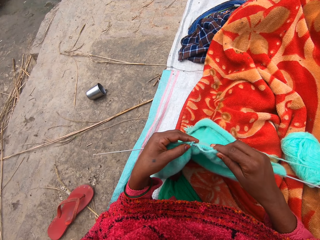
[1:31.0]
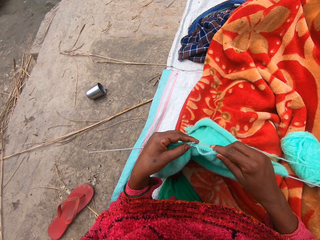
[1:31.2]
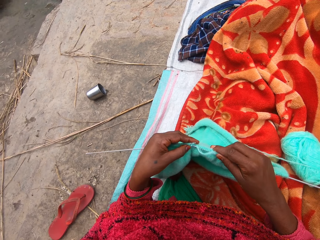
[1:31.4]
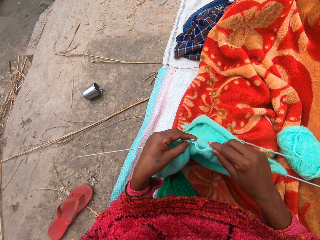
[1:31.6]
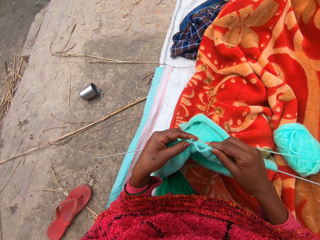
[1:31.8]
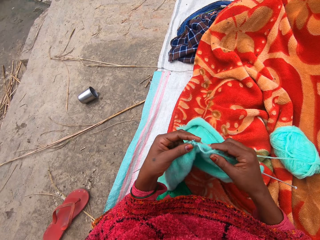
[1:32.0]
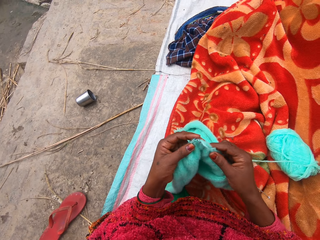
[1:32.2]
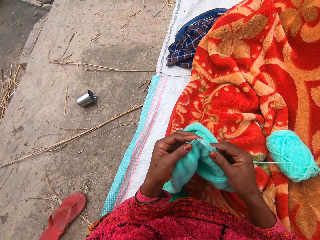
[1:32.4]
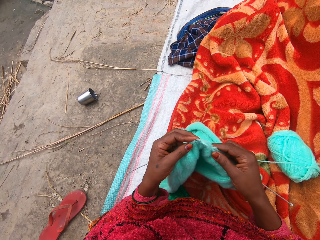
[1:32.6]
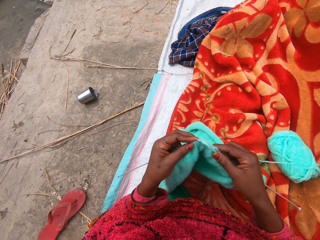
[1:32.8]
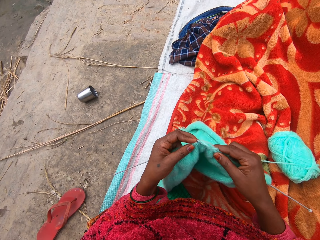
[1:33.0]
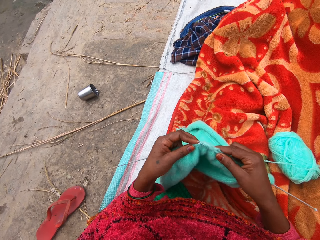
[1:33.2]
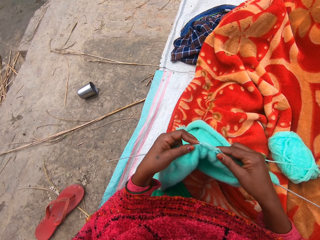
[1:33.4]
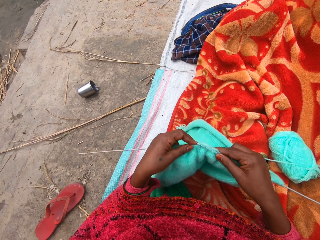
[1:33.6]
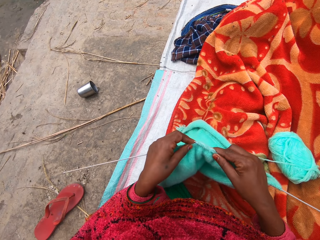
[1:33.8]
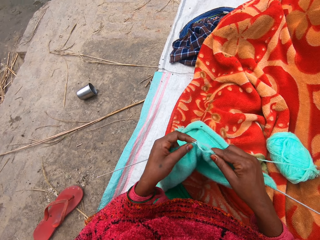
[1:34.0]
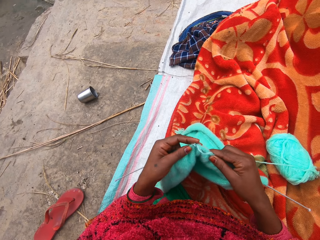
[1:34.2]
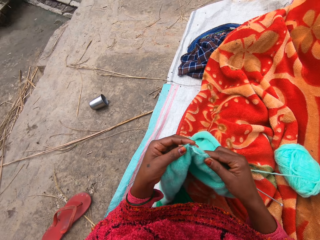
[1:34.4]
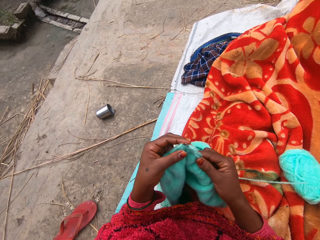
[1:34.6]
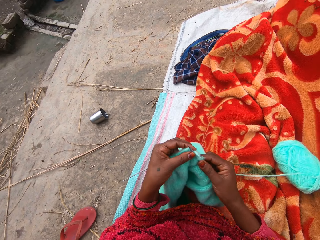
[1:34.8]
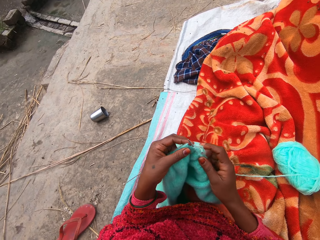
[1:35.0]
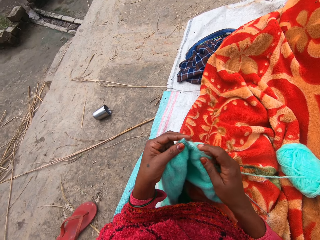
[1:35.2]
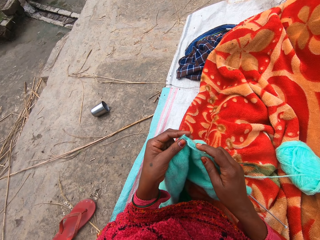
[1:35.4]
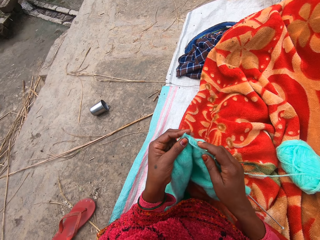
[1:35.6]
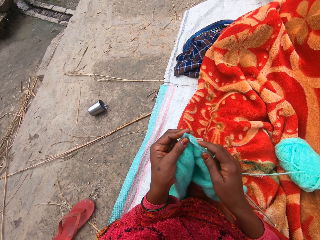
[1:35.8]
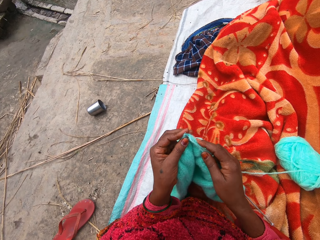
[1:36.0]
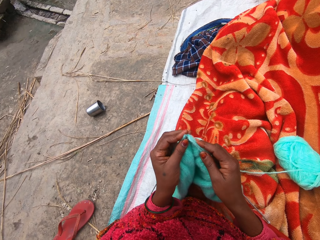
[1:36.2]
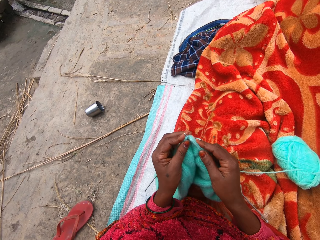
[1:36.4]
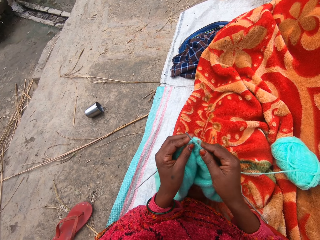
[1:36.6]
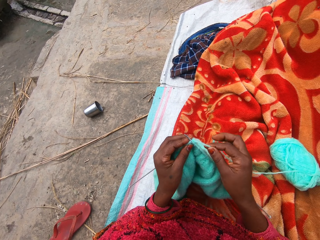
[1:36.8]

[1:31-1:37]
The camera wearer knits the yarn with the knitting needles.

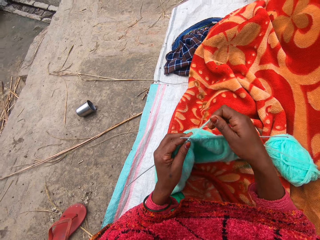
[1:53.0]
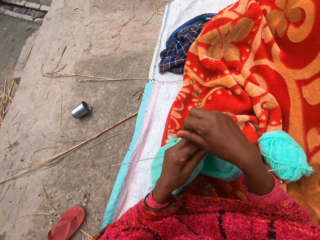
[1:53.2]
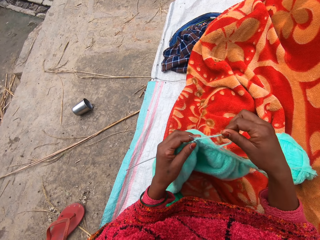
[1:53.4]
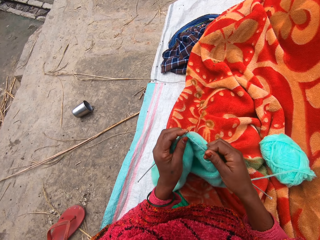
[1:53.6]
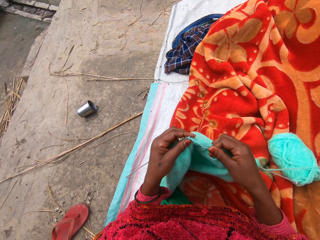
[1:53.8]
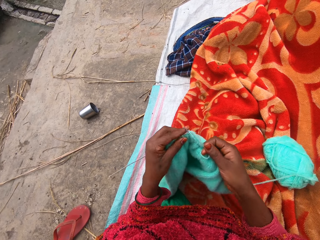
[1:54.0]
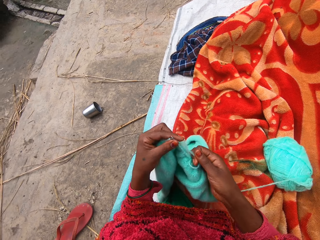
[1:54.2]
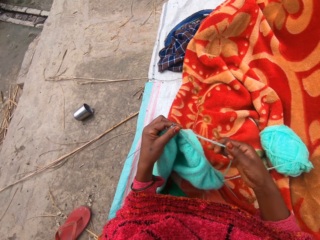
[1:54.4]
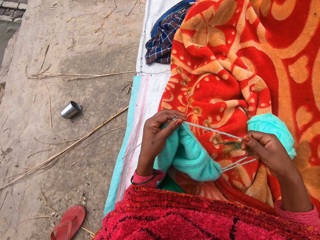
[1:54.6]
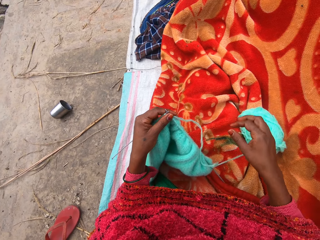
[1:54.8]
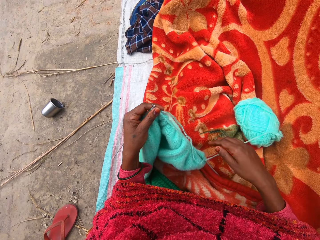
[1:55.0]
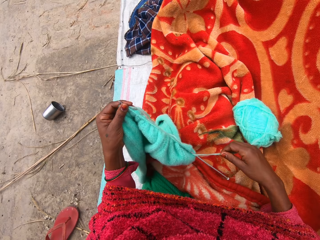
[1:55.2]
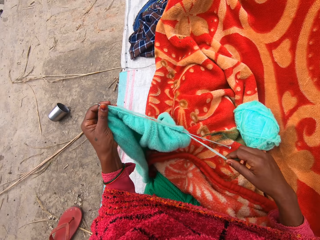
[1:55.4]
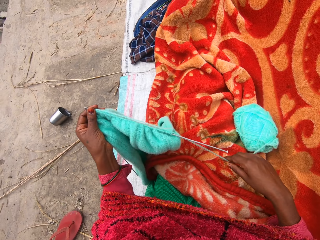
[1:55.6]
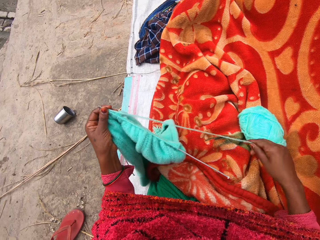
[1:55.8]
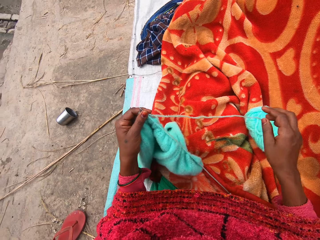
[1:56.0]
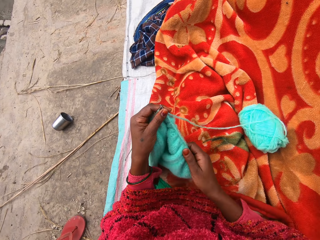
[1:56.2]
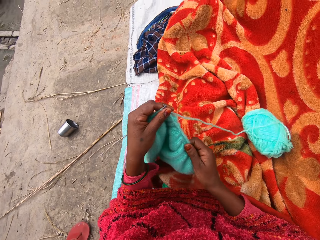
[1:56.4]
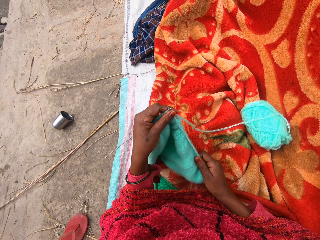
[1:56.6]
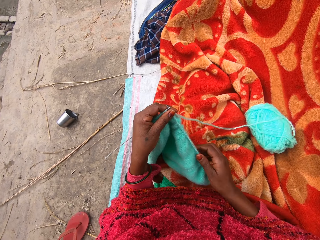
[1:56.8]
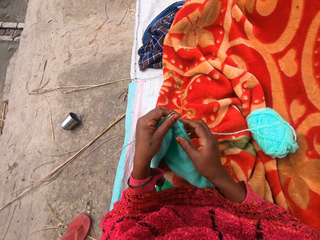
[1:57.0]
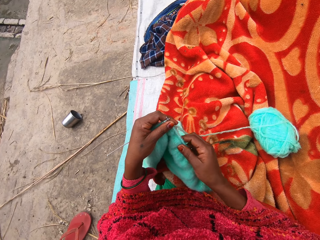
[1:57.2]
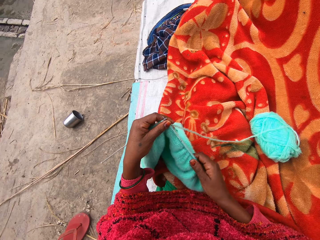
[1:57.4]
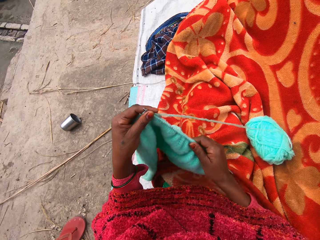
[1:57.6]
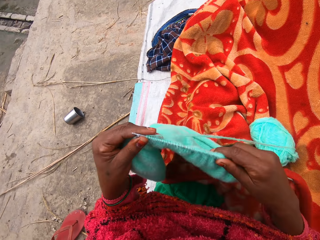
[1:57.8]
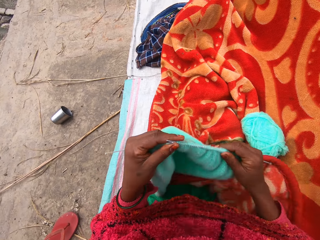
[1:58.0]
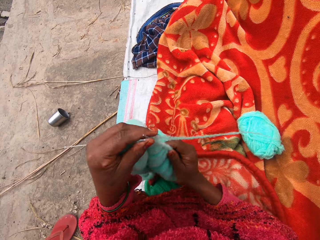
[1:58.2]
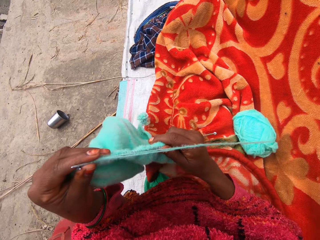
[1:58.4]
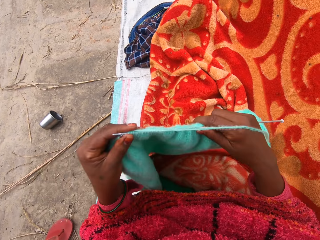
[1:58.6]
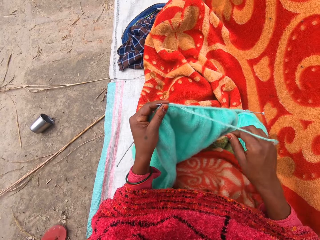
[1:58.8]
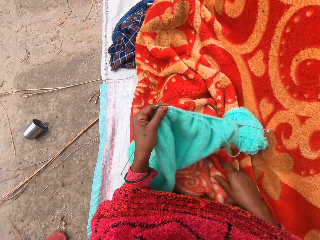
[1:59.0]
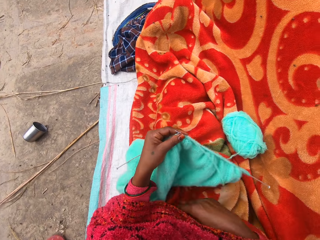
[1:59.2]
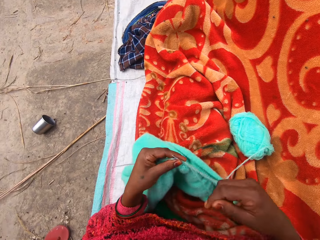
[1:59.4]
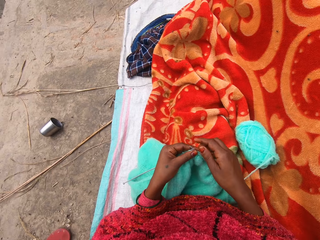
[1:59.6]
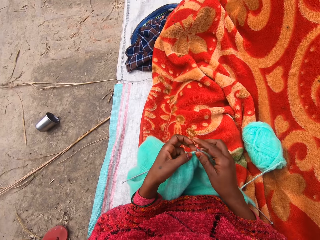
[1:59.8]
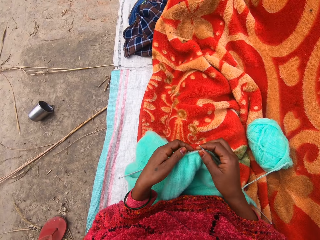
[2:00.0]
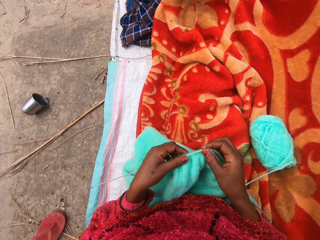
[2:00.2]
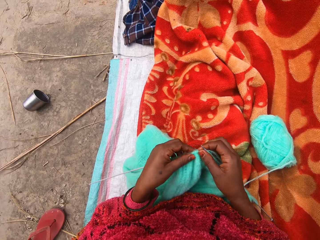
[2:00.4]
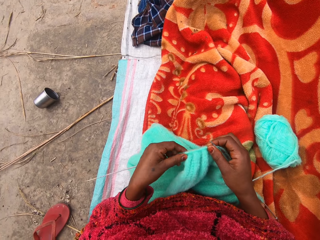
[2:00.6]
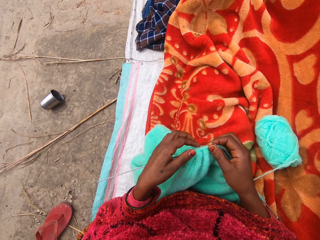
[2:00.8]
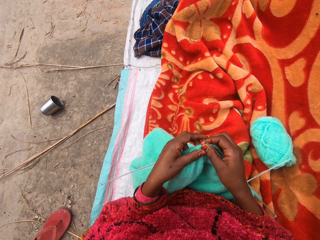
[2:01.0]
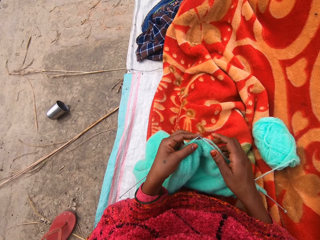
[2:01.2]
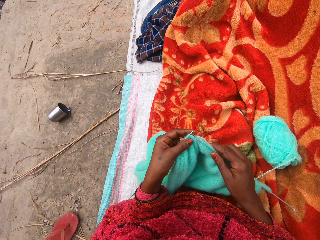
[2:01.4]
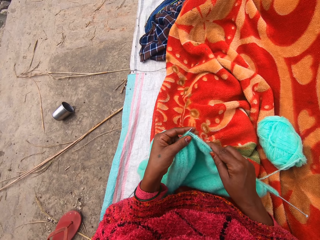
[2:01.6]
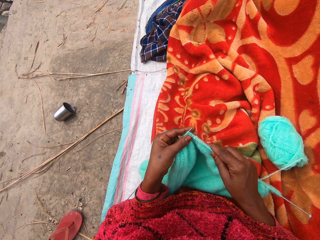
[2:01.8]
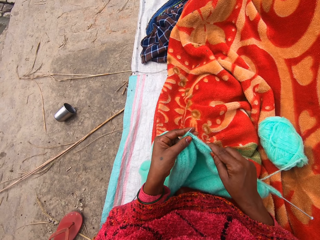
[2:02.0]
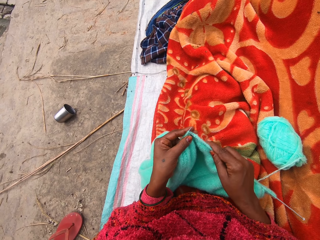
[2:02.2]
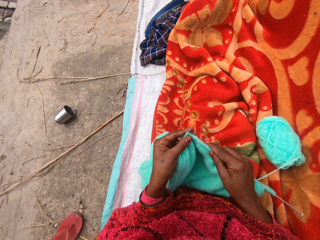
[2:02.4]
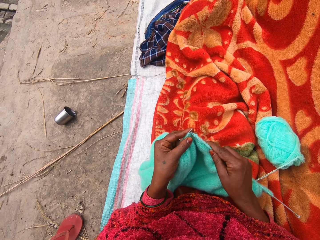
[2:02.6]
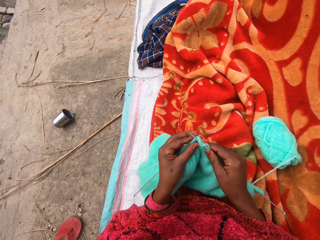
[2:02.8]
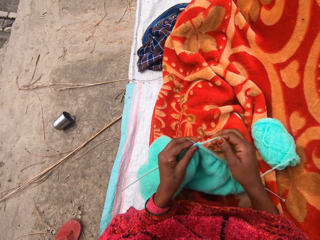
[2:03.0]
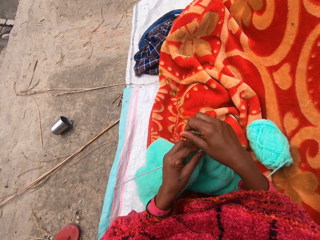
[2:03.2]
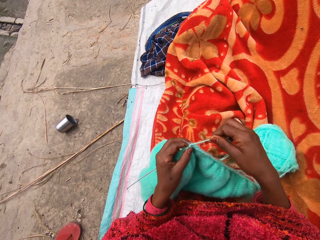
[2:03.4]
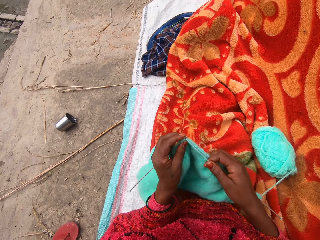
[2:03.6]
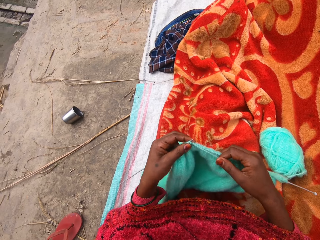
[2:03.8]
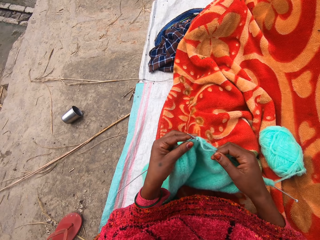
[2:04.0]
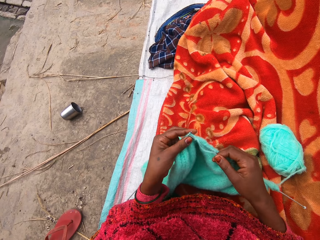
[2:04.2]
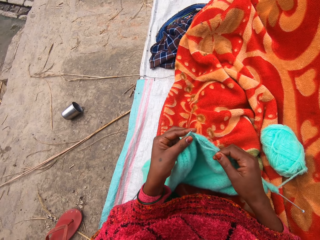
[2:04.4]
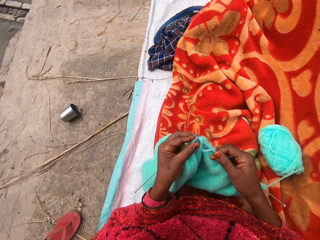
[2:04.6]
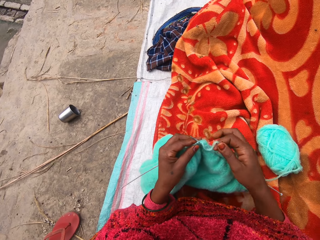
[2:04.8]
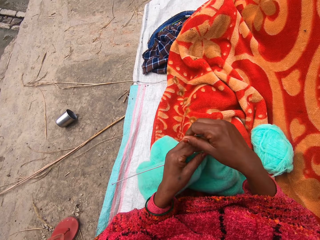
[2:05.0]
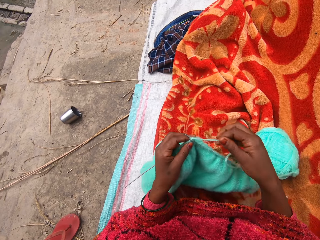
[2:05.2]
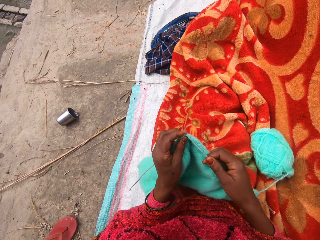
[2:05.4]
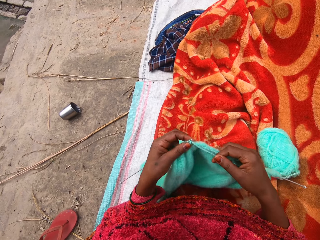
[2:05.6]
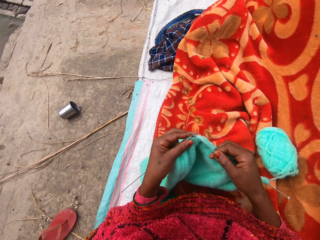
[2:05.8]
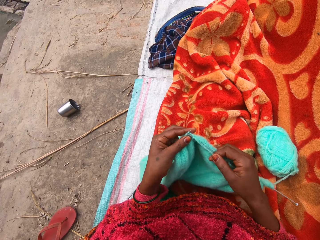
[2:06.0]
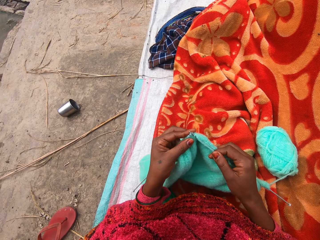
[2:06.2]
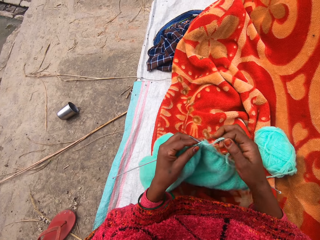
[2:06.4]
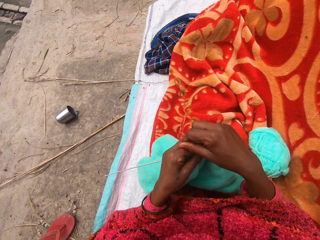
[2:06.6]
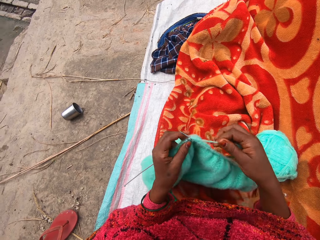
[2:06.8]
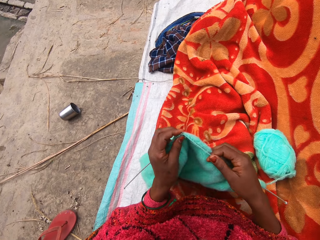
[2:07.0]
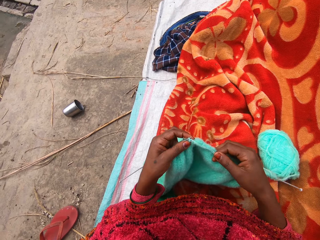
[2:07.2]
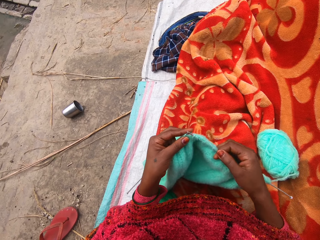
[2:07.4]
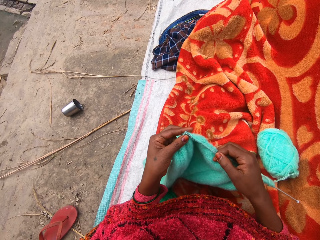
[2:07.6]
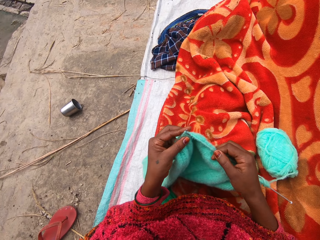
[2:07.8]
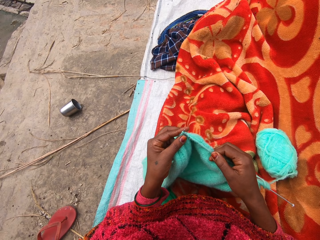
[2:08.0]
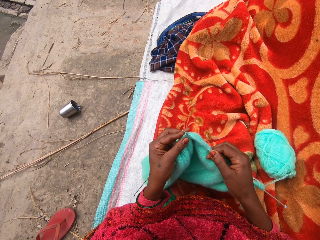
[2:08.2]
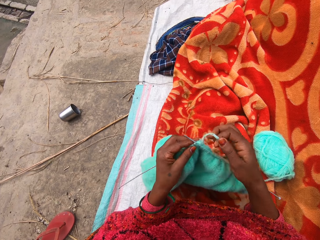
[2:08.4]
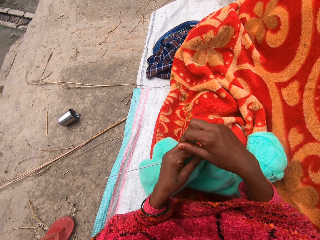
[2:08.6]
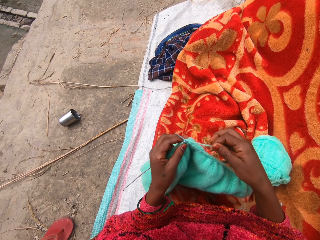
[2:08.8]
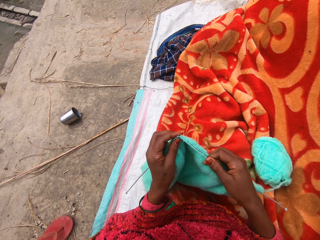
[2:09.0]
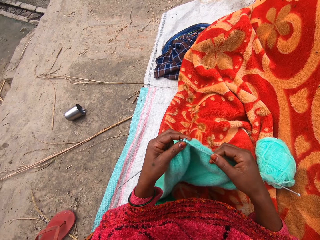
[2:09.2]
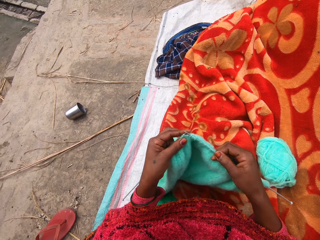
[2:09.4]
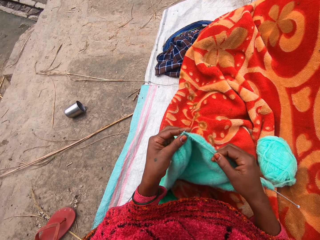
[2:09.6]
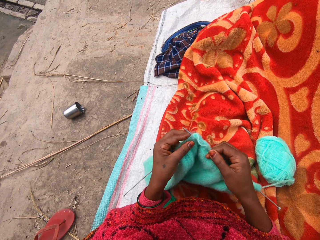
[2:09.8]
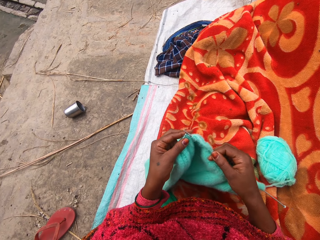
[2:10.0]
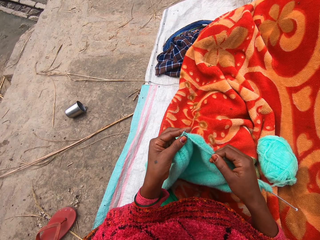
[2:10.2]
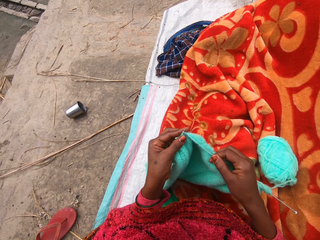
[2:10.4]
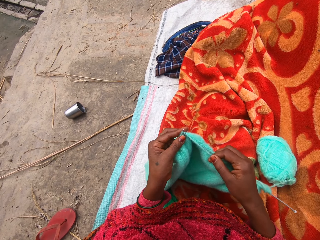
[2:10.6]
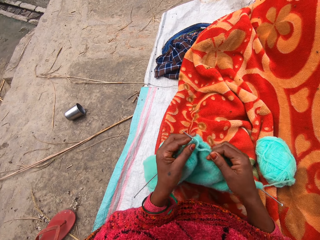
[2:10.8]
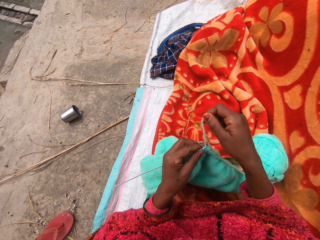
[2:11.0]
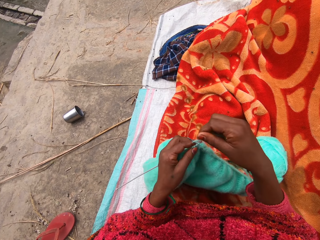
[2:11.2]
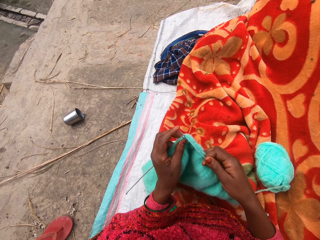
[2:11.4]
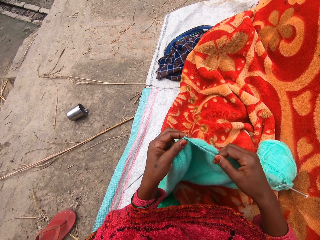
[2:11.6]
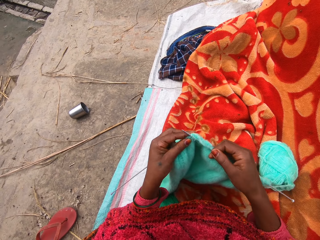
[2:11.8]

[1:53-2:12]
The camera wearer moves her right hand backwards. She adjusts the wool and the towel on the knitting pin. She untangles the yarn from the knitting needle. She moves her hand forward. She holds the knitted yarn with her right hand. She pulls on the knitted yarn with her hand. She adjusts the position of the knitted yarn. She holds the blanket with her hand. She pulls the blanket towards her. She moves her hand forward. She pushes the knitted yarn forward. She knits the yarn with the knitting needles.
